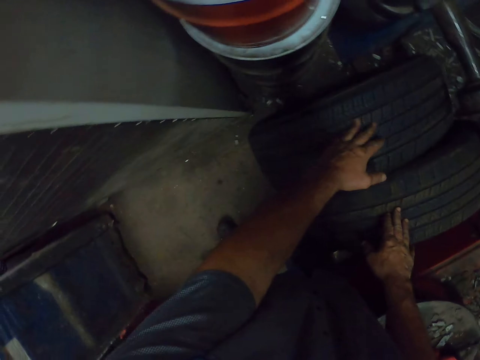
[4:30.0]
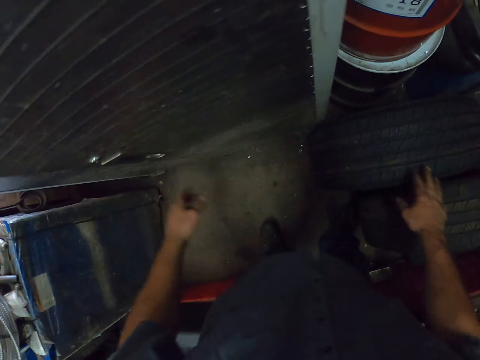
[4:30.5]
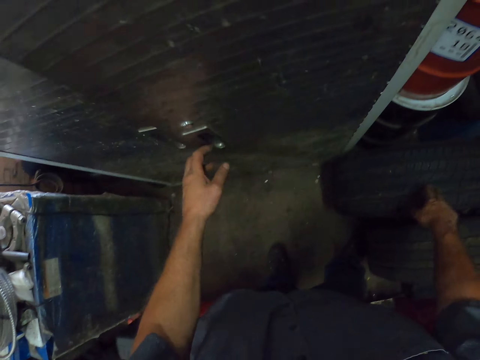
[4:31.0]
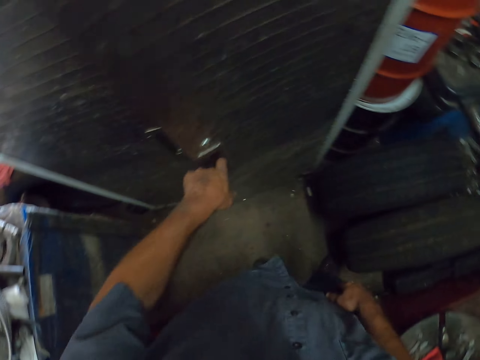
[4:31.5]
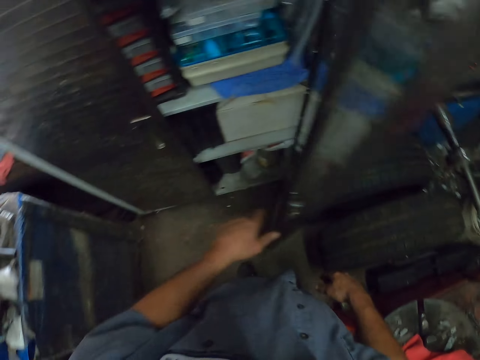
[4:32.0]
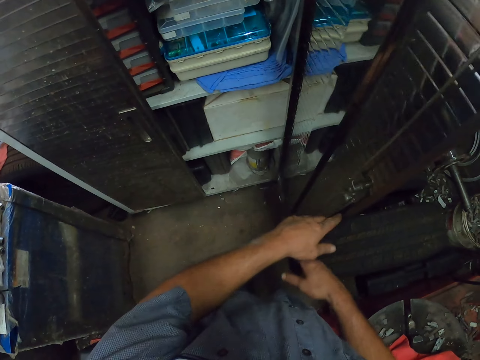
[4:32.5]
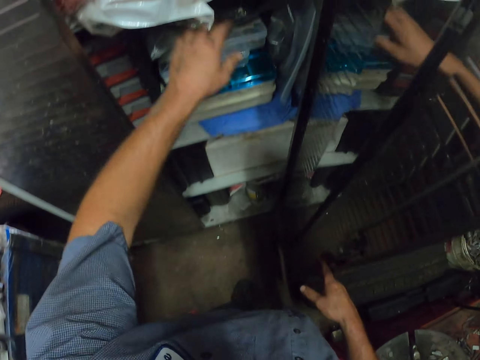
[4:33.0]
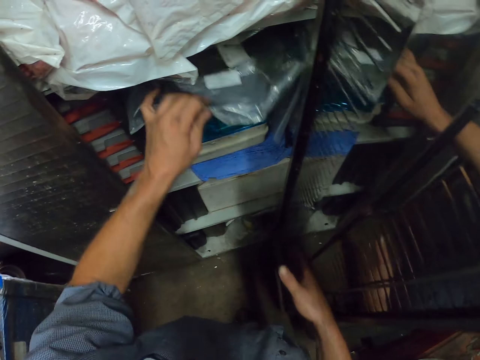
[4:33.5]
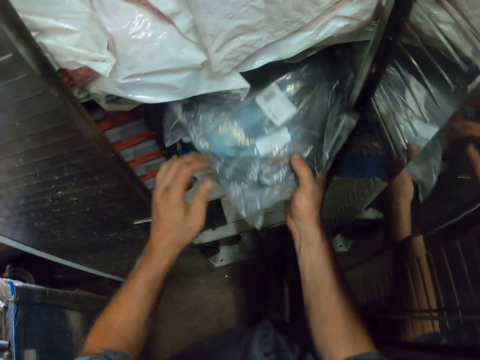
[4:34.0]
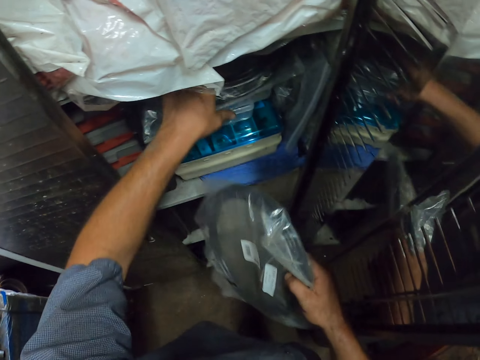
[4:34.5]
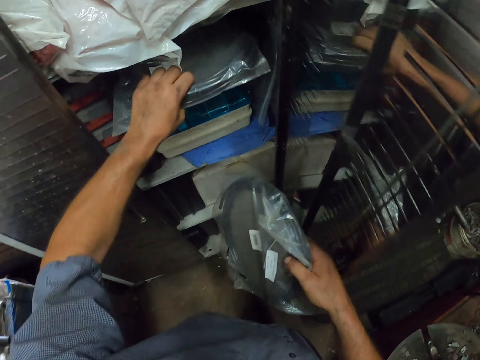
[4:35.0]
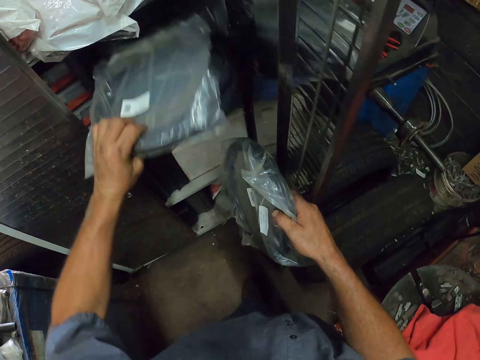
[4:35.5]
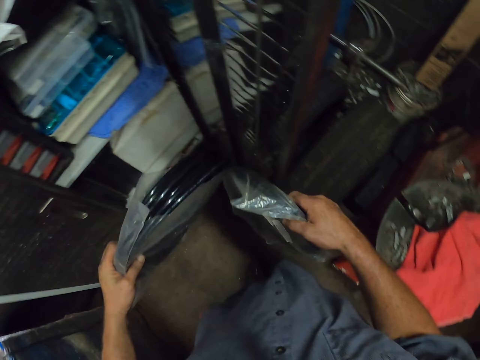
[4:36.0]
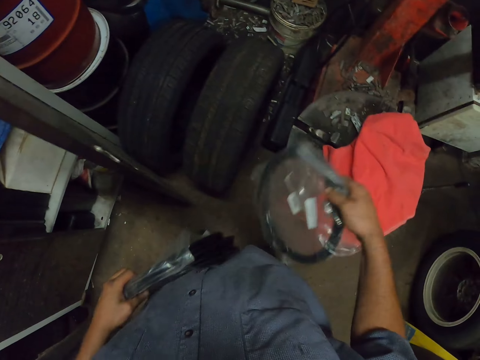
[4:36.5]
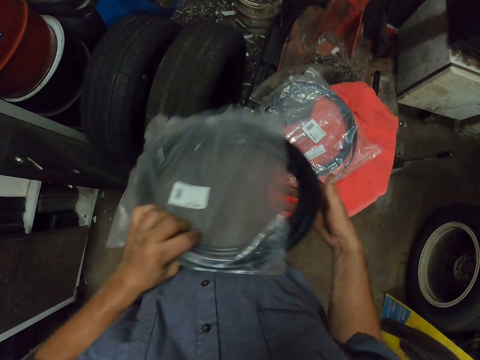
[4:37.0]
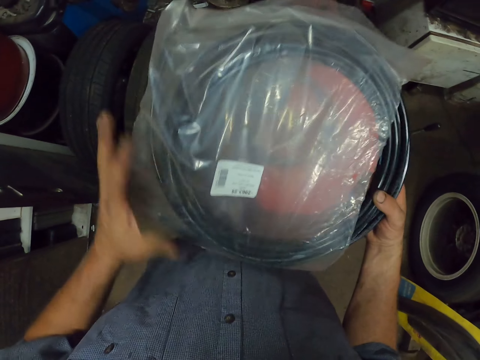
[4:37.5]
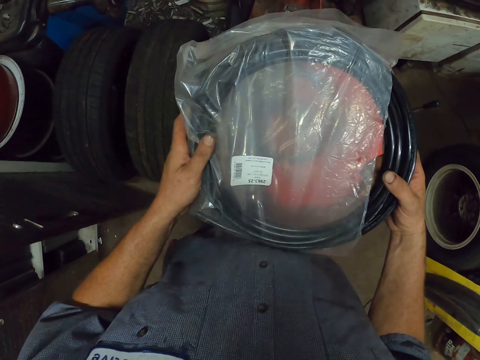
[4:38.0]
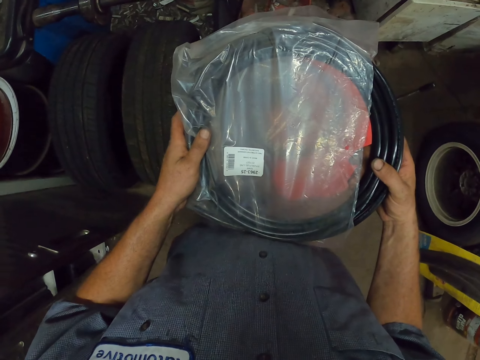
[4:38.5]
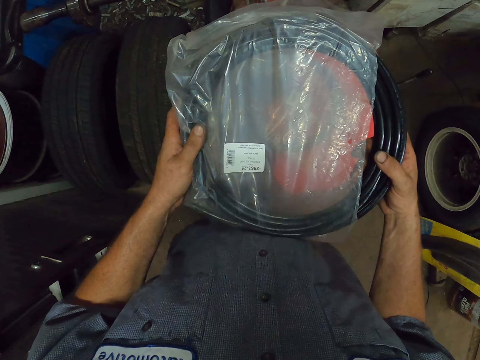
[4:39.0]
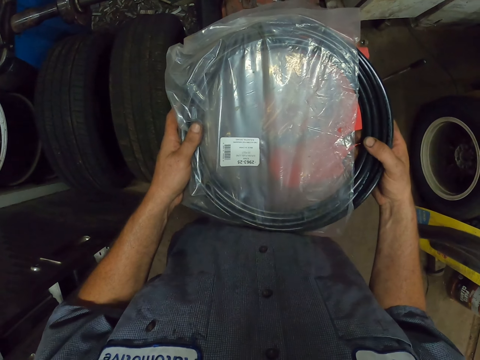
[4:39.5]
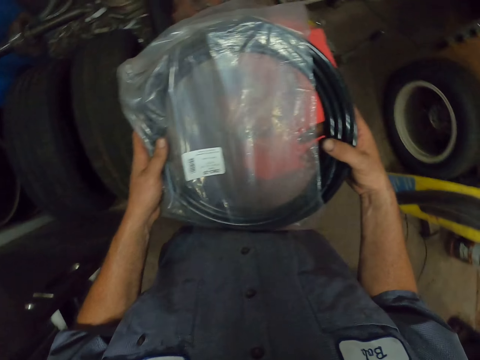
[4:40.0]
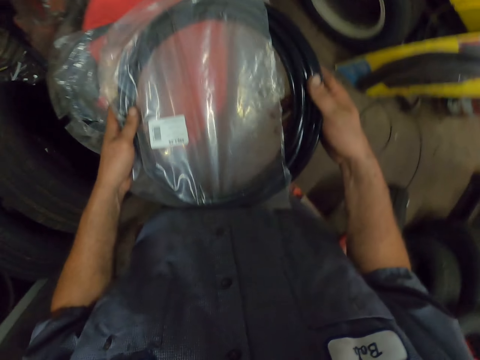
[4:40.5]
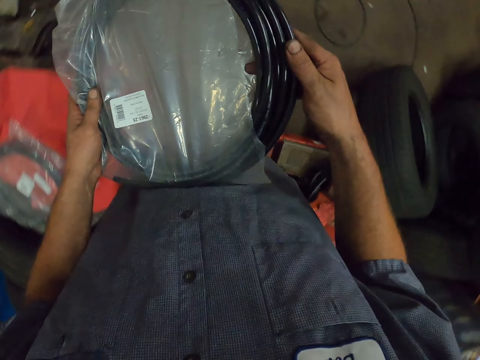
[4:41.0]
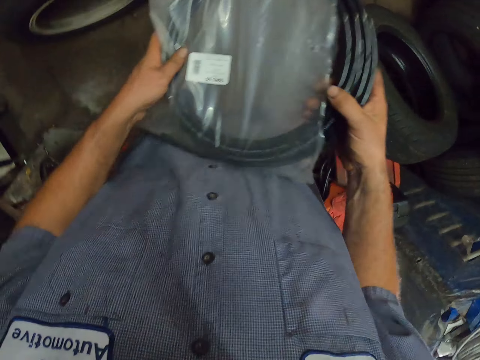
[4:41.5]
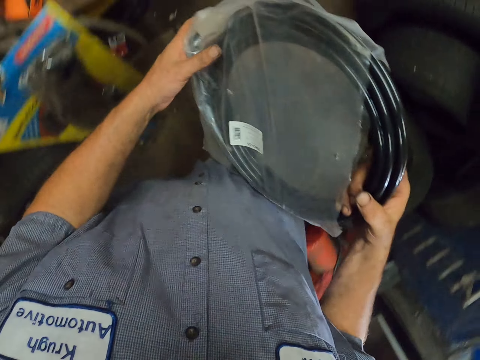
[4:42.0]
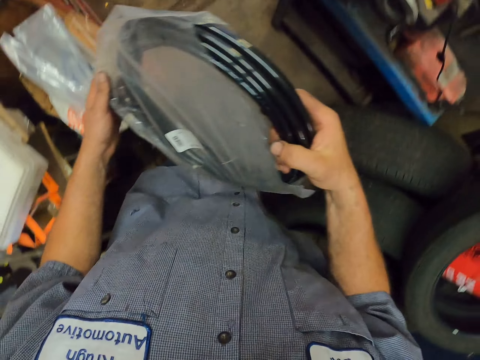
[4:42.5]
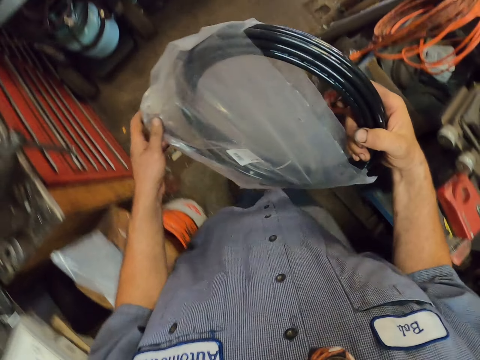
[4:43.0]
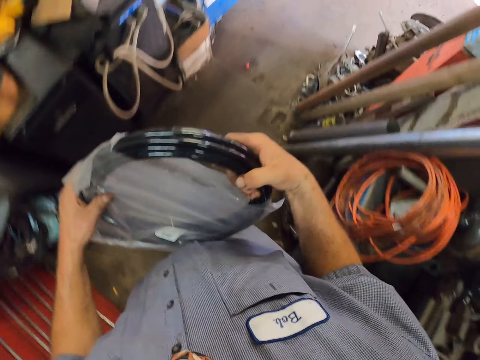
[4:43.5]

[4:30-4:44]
The camera wearer opens a tool cabinet. They remove two packets of pipes. They drop one packet. They look at a packet. They walk outside.

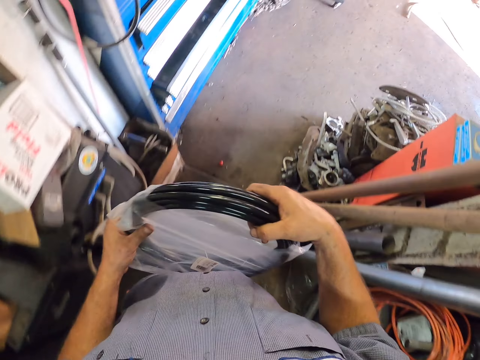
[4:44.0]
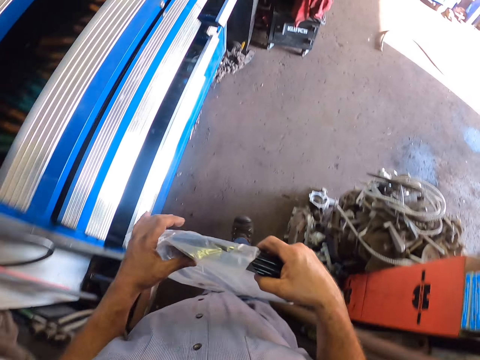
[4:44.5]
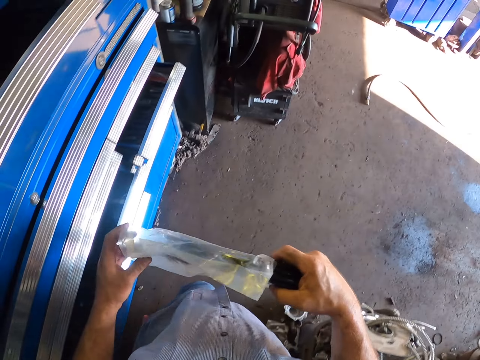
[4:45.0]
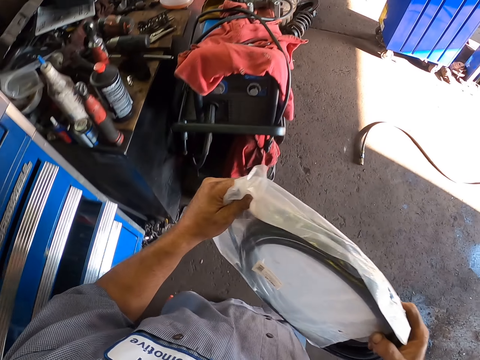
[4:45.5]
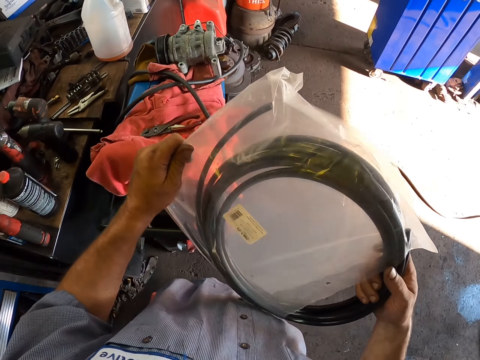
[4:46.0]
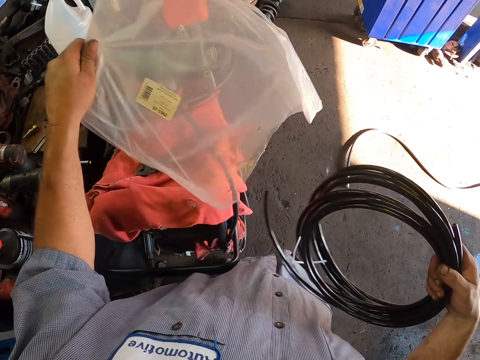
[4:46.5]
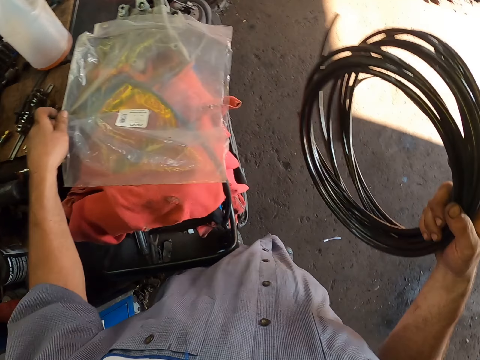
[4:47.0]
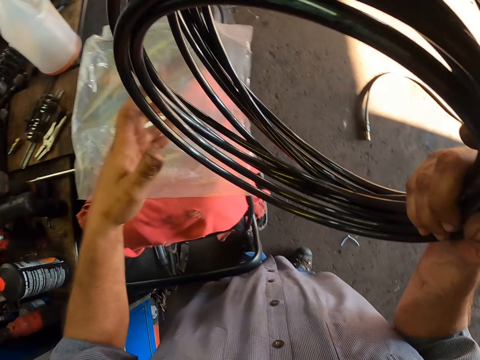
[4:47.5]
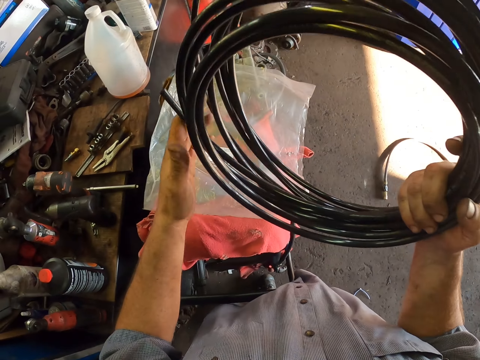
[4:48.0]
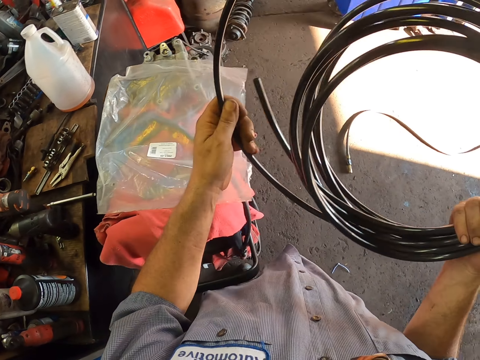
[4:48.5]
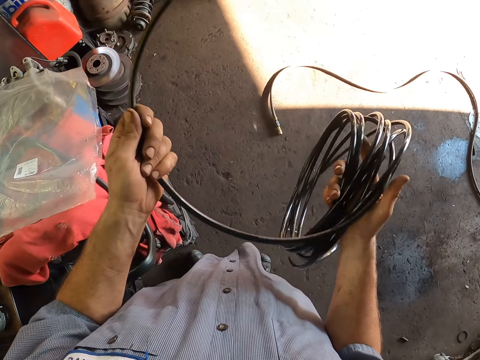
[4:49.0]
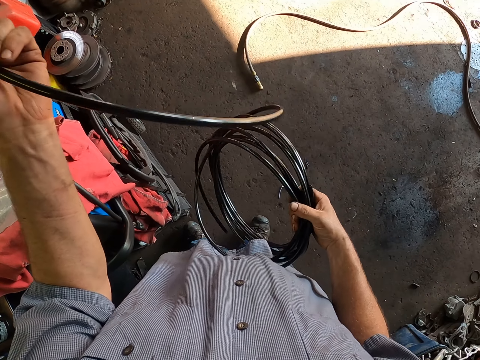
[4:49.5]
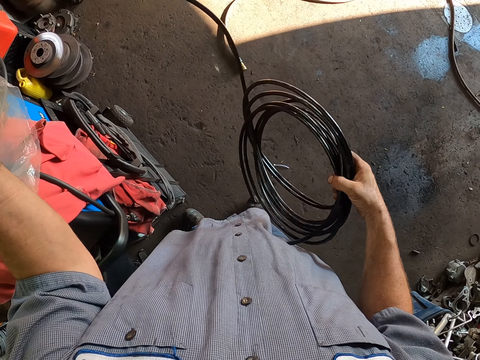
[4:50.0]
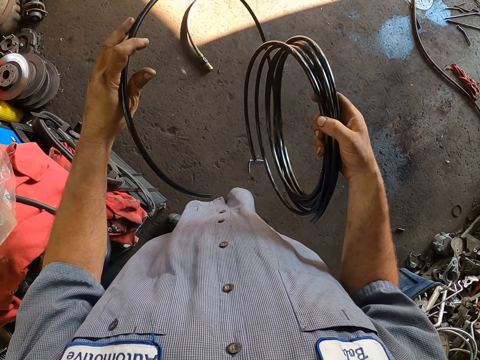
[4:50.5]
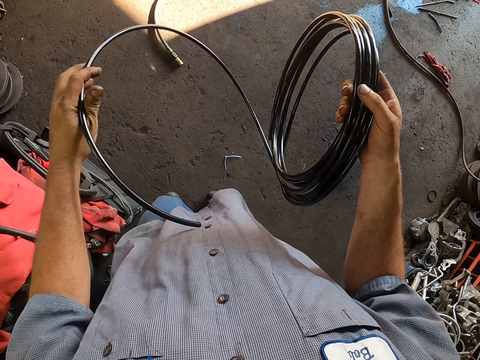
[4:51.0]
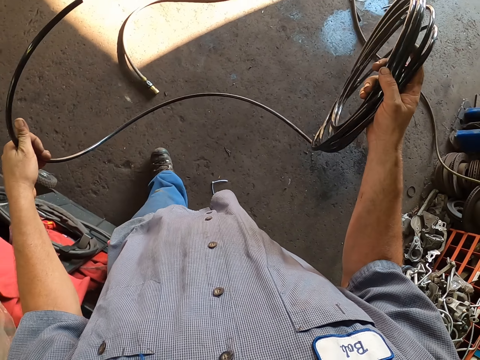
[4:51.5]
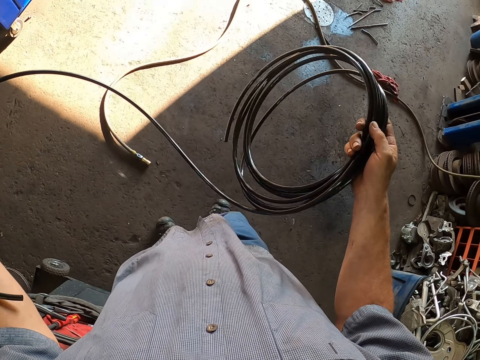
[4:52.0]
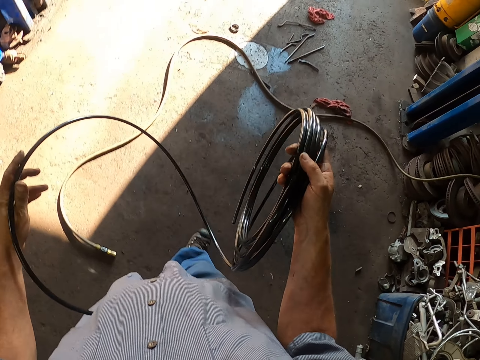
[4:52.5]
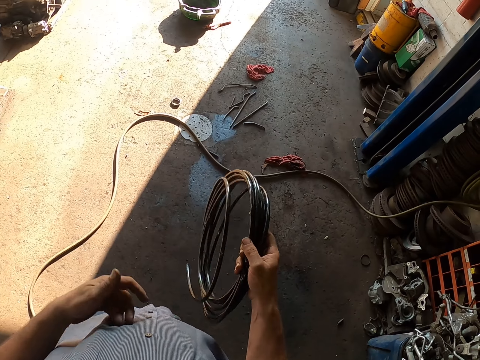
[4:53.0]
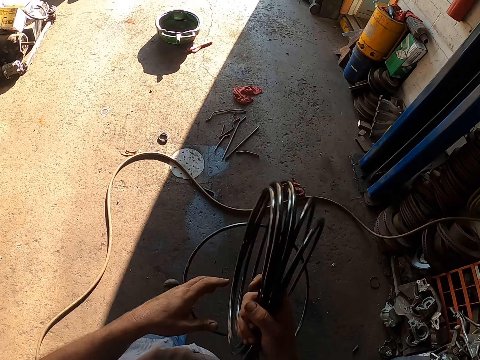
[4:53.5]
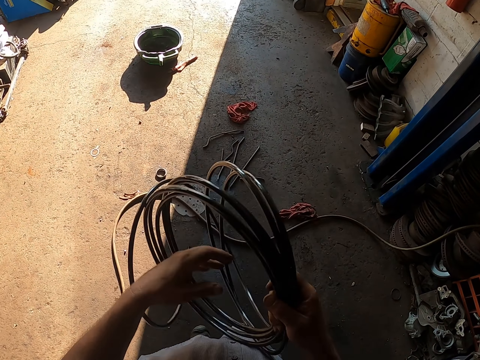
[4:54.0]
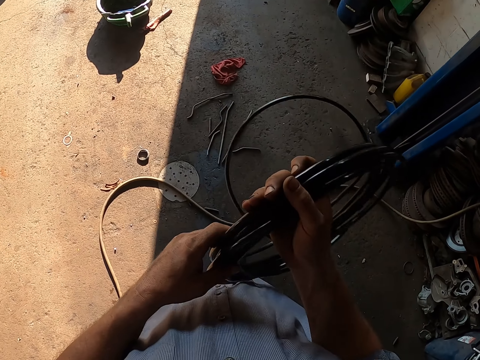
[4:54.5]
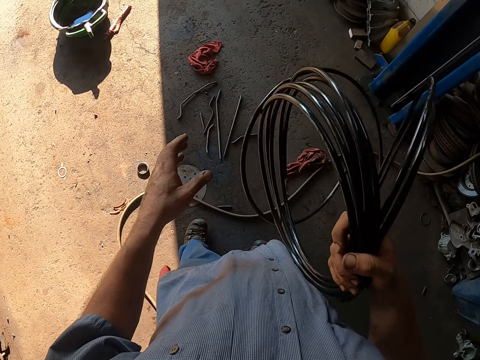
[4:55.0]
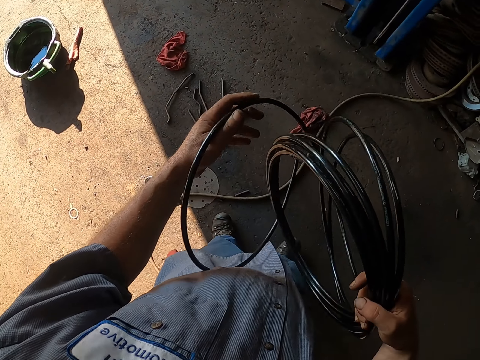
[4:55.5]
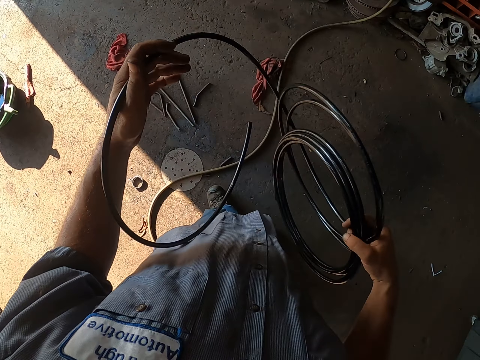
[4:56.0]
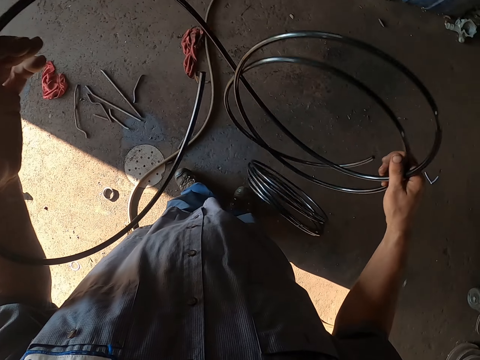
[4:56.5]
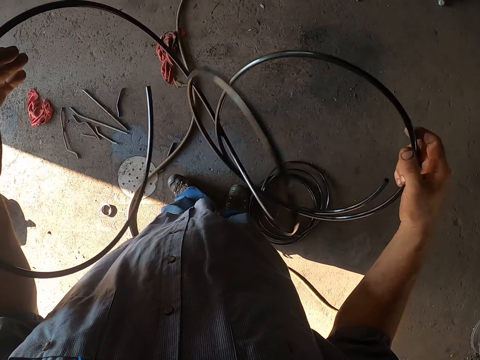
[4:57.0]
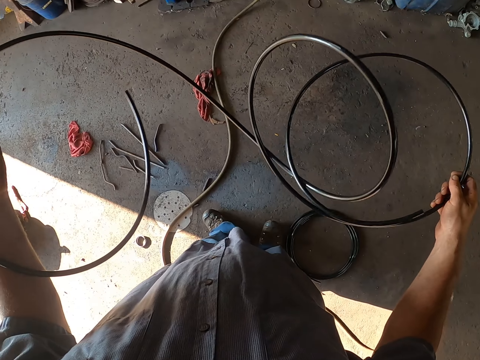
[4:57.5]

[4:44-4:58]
The camera wearer removes the wrap paper. They remove the wrap paper again. They remove the cable from the nylon. They put the nylon down. They straighten the cable.
